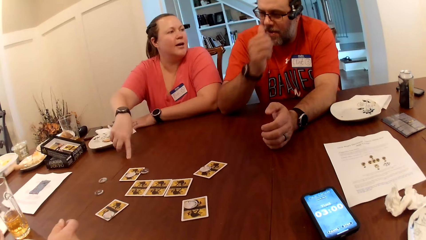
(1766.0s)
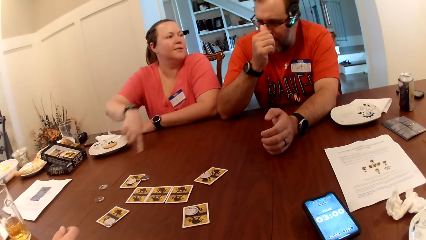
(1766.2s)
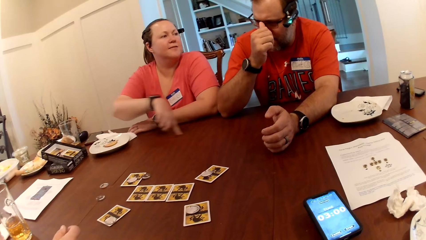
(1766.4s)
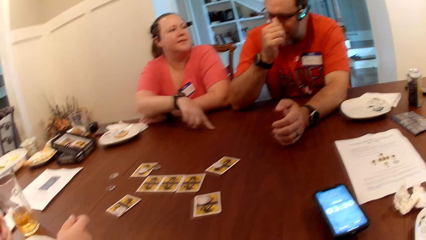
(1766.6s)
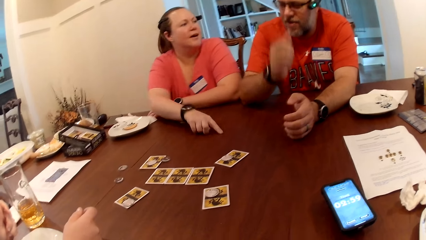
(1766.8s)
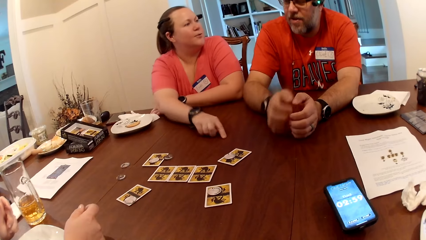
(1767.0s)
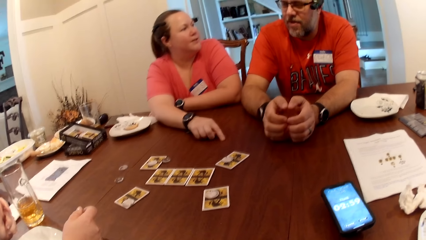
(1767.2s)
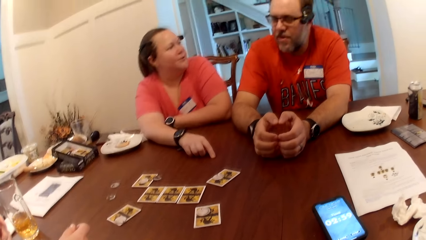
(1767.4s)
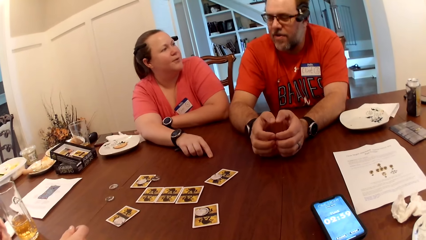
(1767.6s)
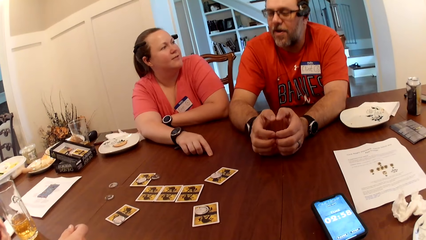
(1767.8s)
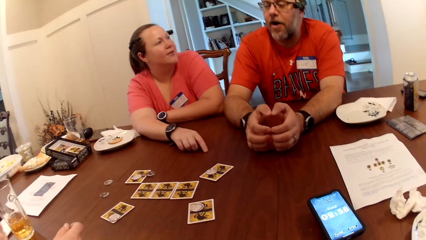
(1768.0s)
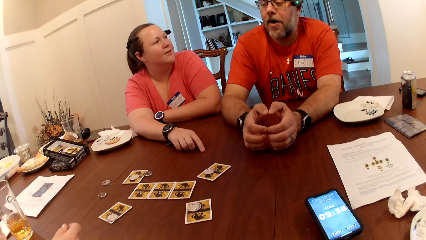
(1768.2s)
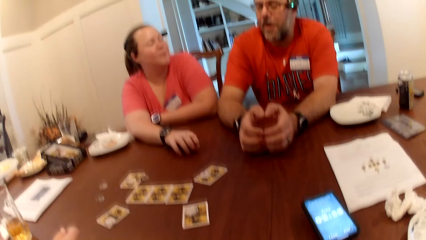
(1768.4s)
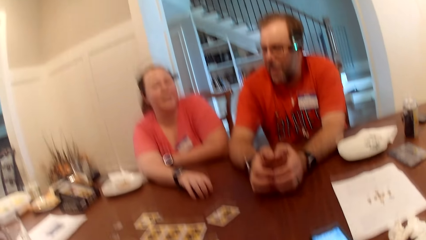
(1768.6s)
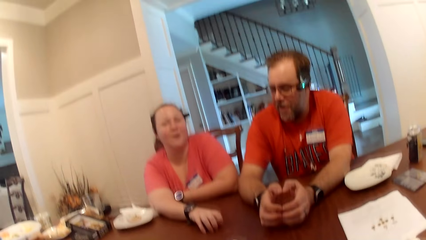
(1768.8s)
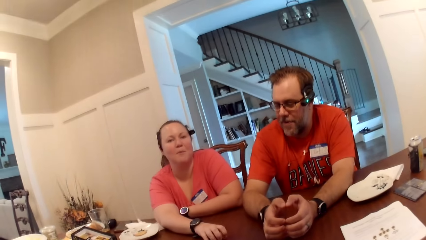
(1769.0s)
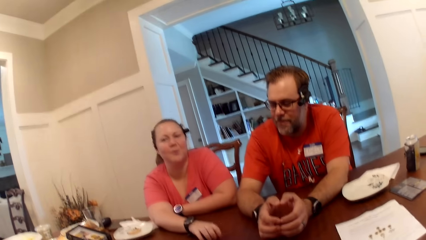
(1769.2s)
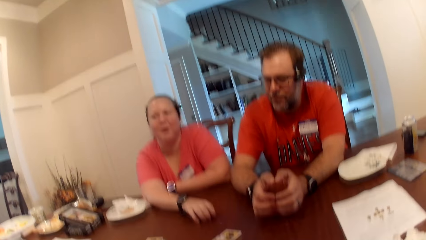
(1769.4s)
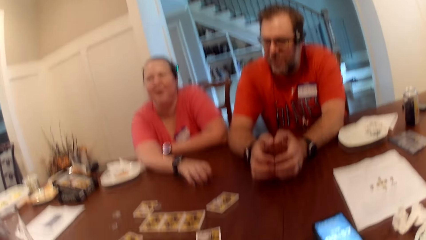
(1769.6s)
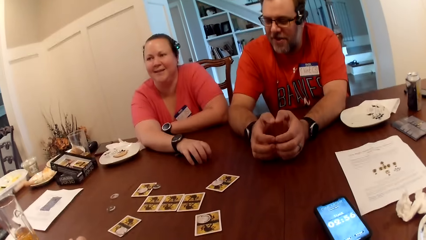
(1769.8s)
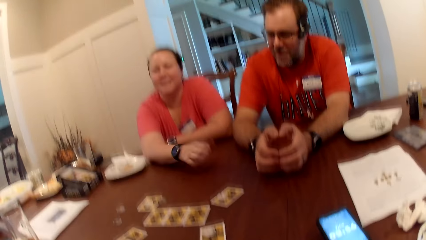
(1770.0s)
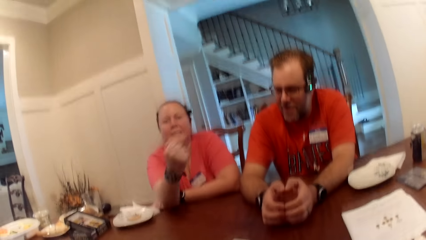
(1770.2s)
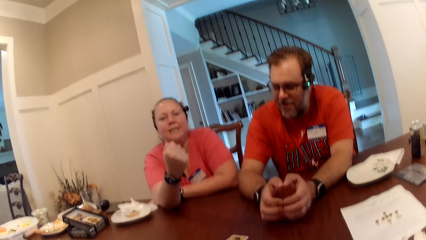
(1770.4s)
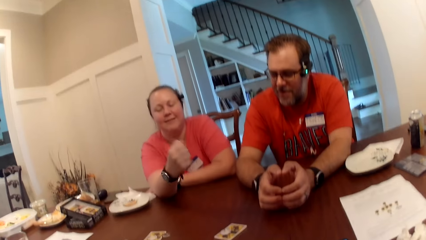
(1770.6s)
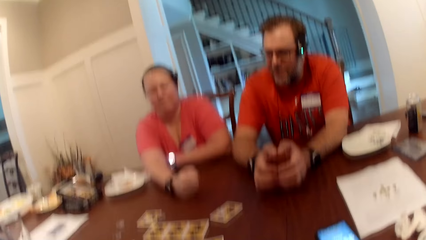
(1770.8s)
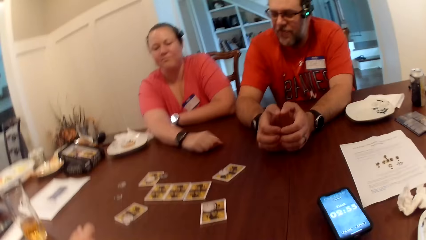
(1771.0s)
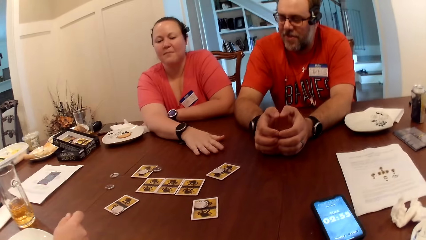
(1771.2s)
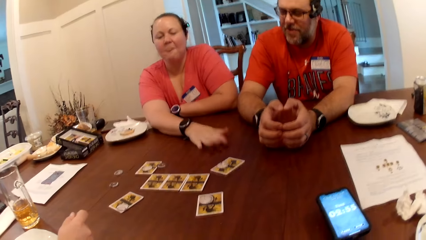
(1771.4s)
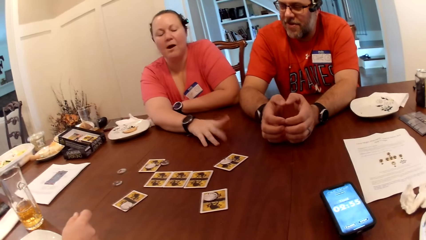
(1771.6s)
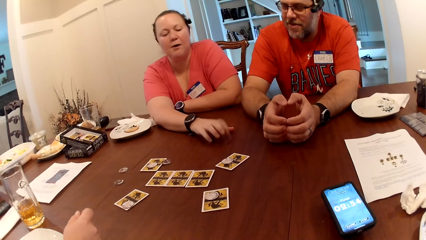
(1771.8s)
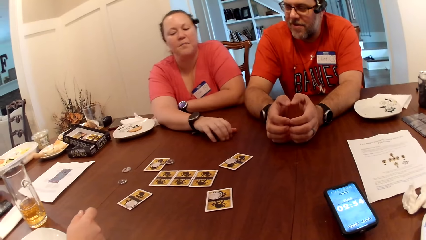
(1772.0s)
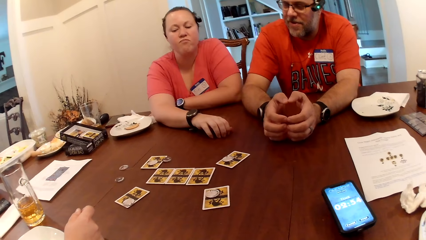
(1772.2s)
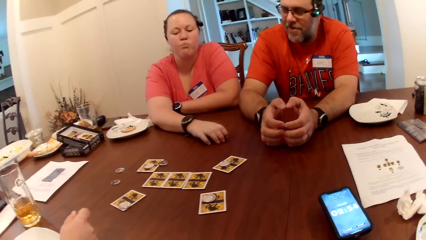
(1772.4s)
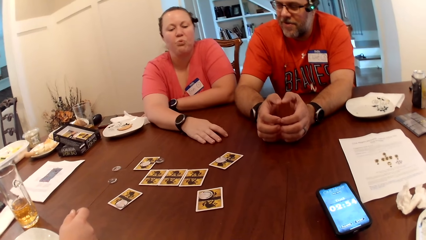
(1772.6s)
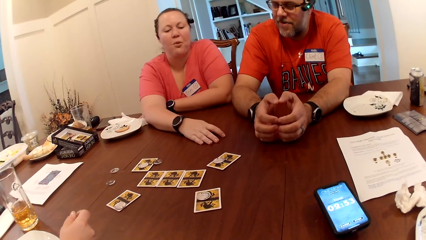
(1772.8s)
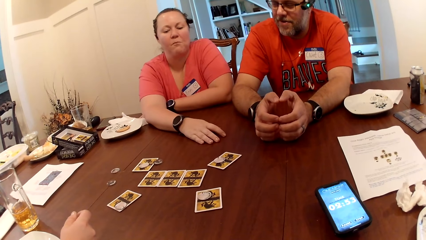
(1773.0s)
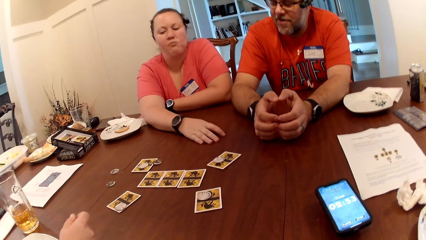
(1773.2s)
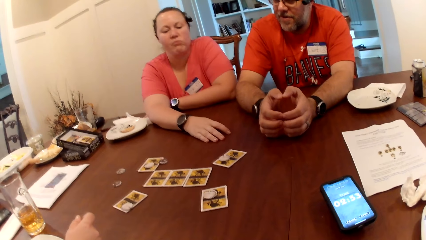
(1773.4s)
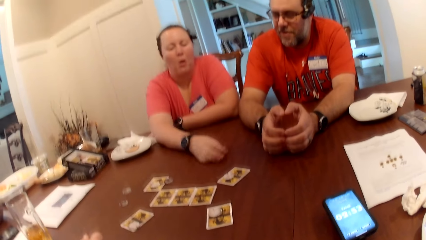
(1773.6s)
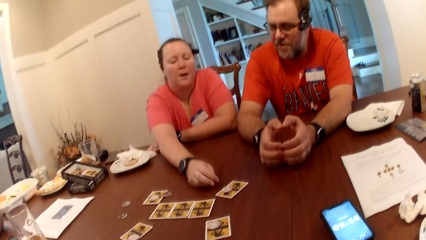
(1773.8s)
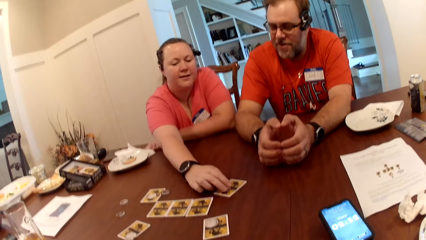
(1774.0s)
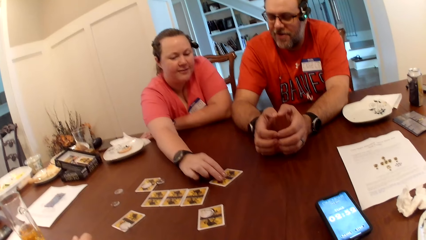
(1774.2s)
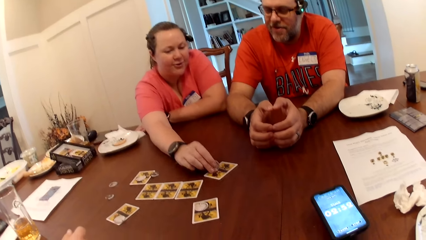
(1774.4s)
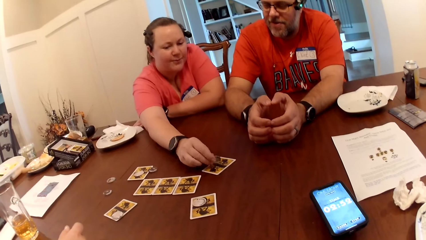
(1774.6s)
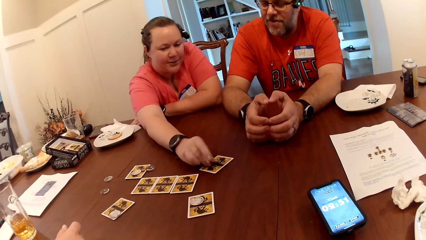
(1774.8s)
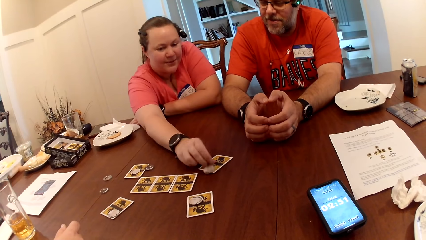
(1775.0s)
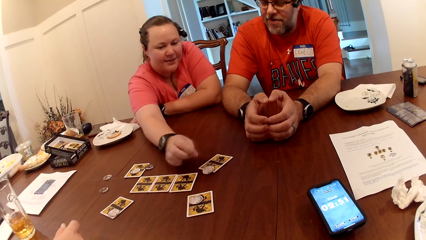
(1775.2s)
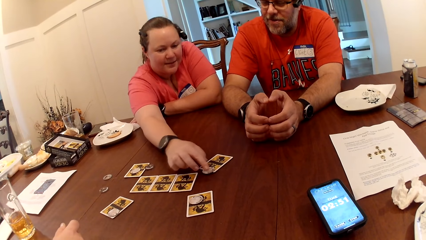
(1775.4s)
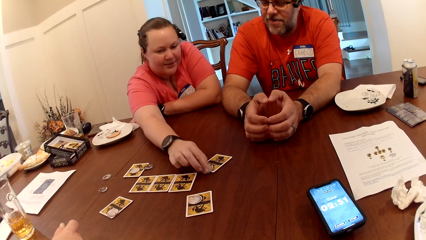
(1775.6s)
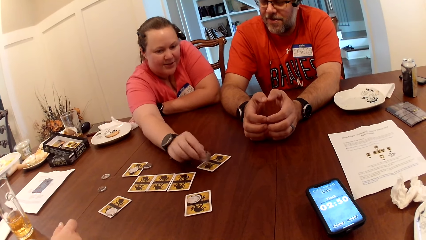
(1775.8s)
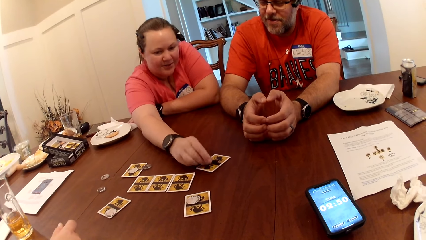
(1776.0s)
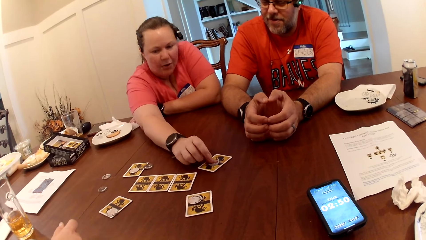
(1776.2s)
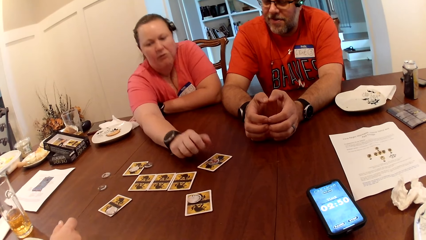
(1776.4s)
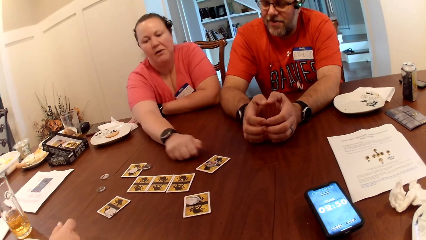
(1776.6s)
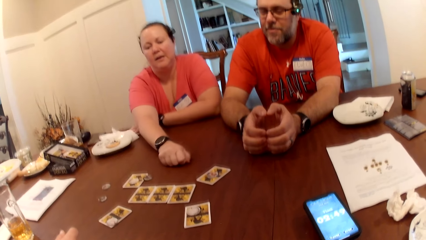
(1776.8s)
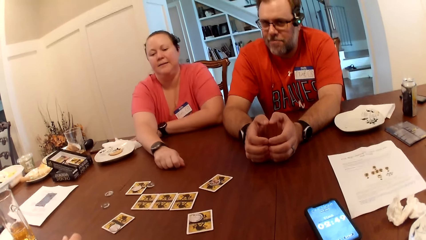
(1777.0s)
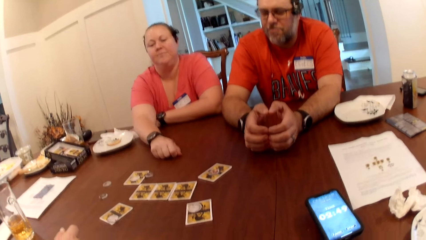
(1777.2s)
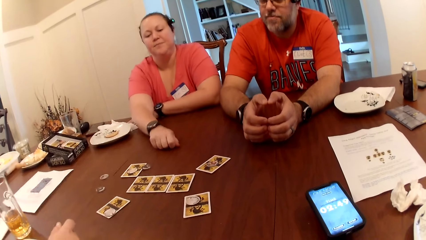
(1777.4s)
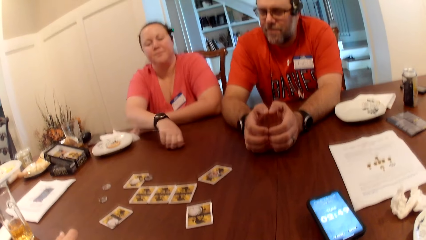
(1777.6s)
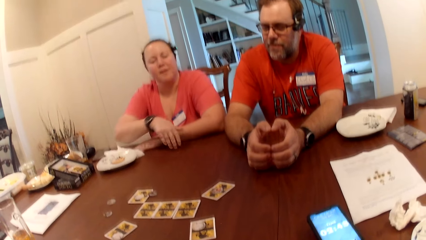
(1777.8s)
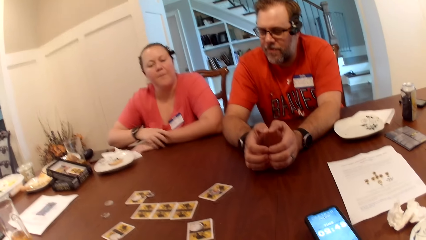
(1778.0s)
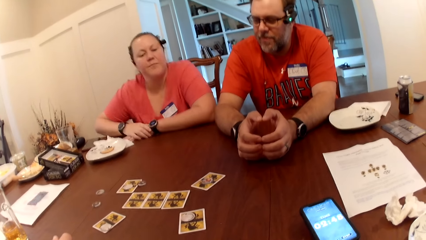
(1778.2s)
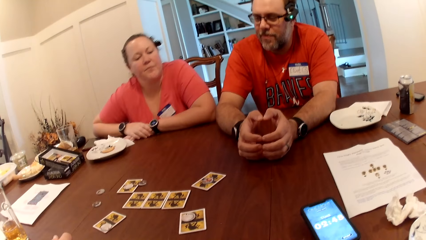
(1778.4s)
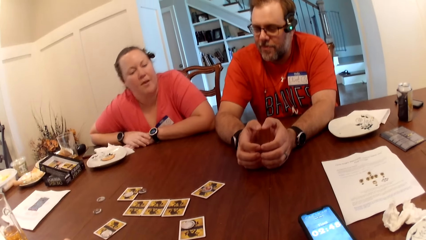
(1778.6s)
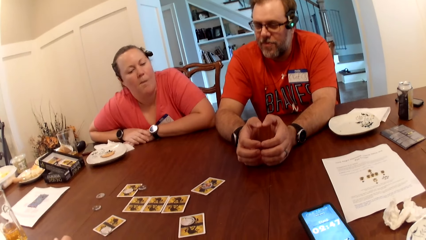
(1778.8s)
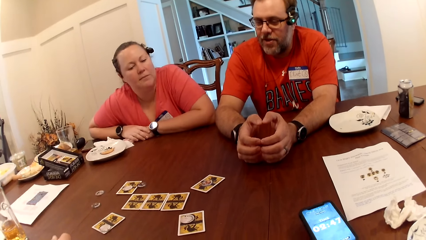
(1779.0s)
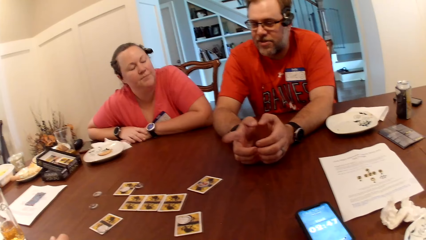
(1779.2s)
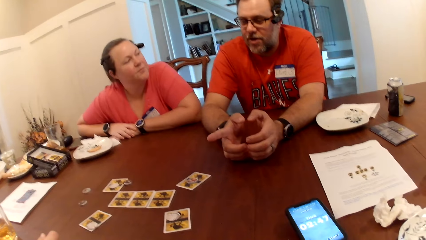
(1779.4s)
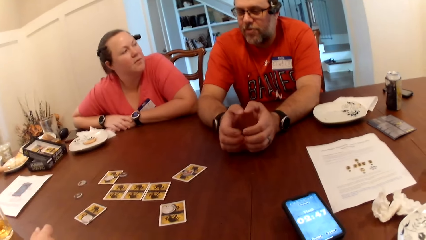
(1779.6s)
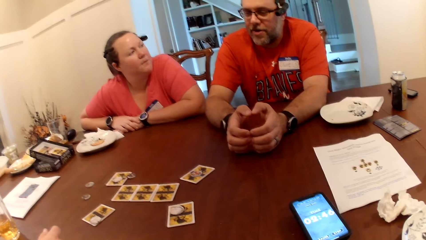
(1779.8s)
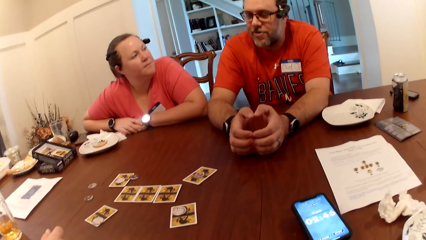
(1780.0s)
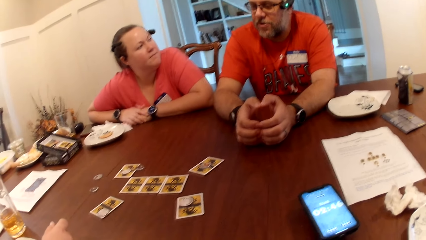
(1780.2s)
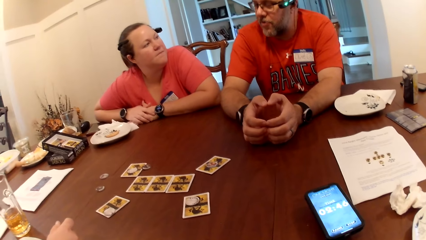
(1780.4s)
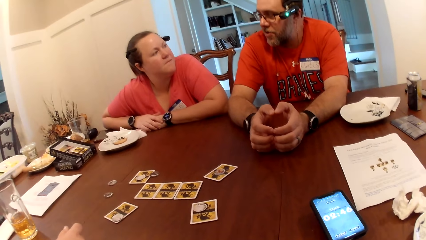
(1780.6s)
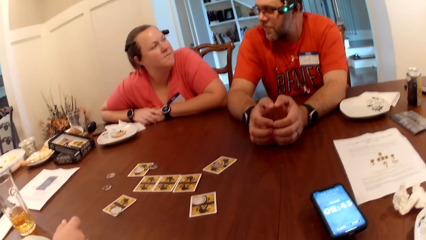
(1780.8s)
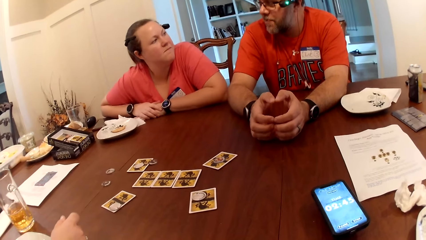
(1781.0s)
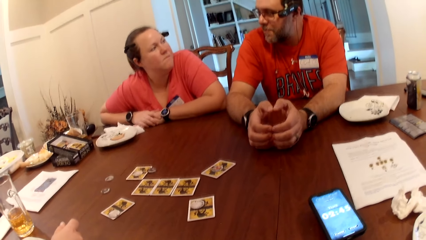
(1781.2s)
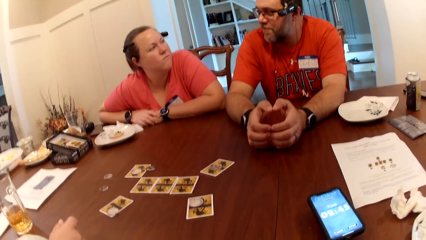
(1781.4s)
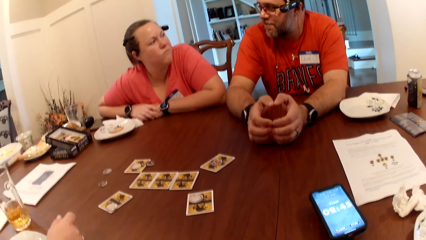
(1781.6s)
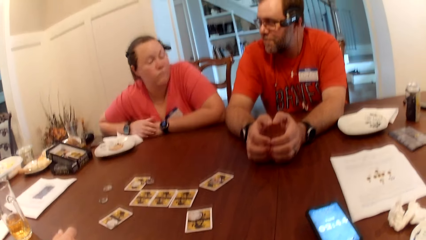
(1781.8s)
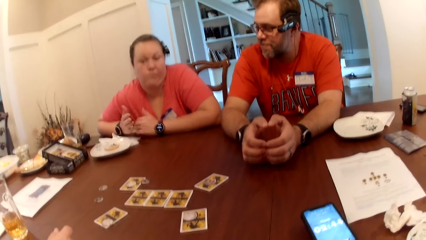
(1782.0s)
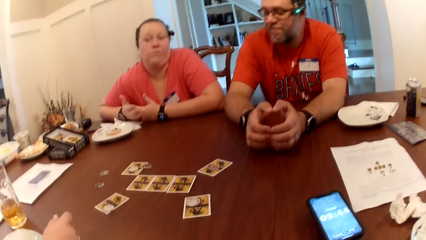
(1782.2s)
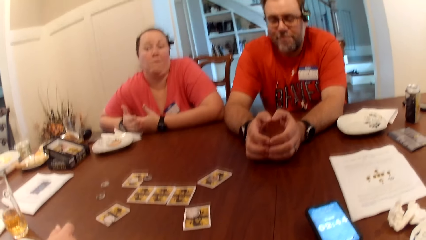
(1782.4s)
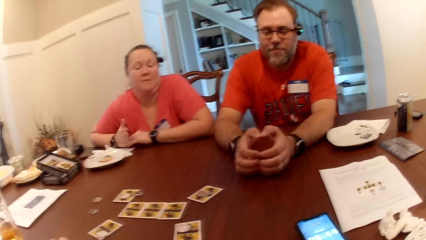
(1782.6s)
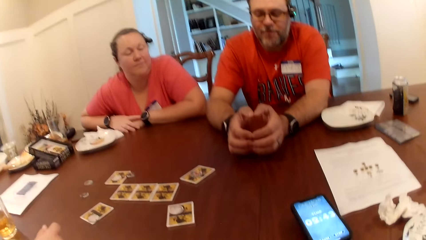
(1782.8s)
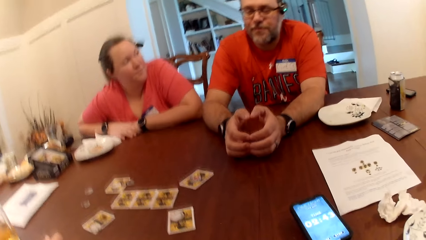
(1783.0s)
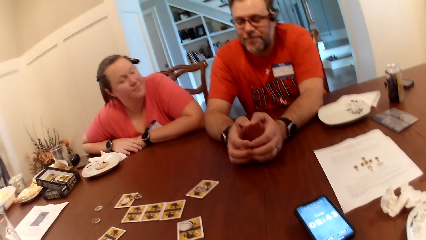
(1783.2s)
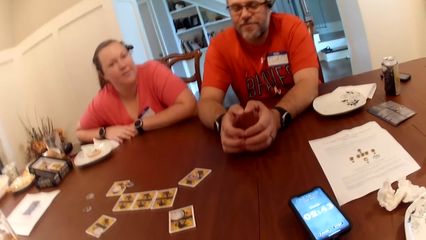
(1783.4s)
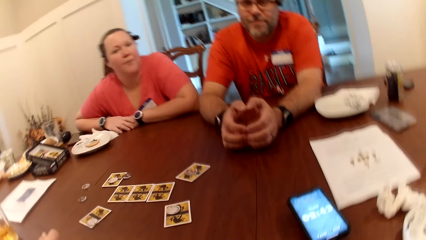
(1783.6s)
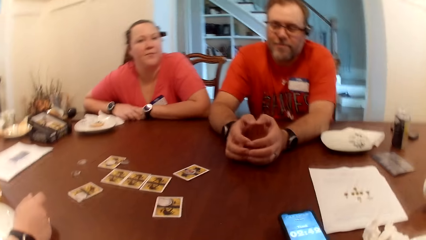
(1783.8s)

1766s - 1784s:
The man adjusts eyeglasses on his face with his right hand. A woman rotates her hands on the table. The man scratches his nose. The camera wearer speaks. The woman hits her right hand on the table. She taps the table with her fingers. She adjusts the token on the card with her right hand. She touches a coin on the card. The man speaks to the woman.
